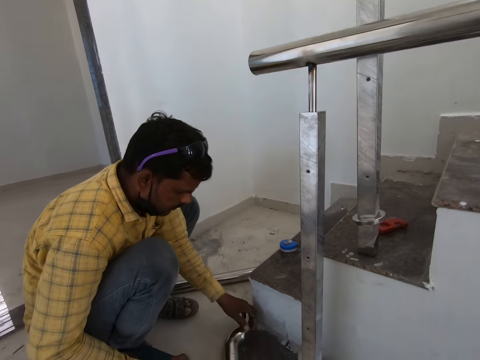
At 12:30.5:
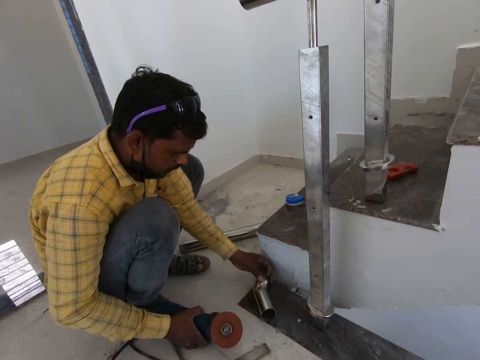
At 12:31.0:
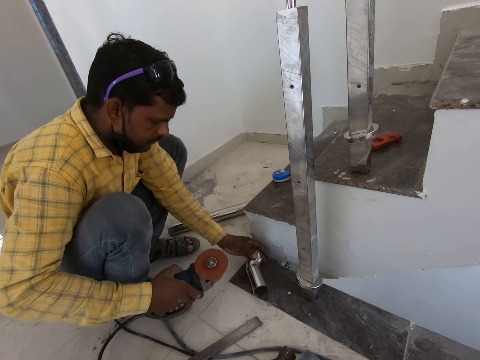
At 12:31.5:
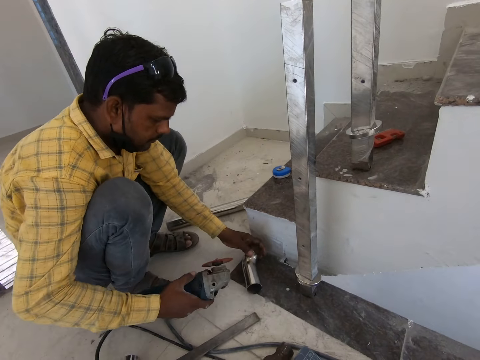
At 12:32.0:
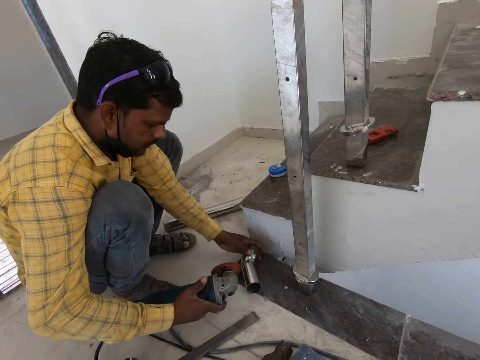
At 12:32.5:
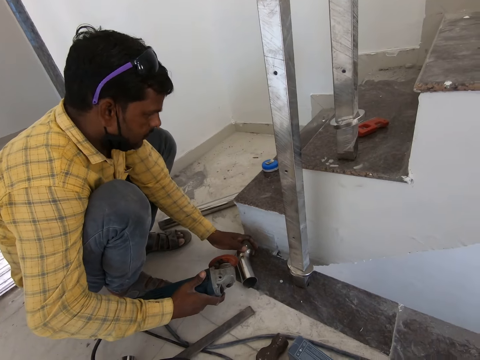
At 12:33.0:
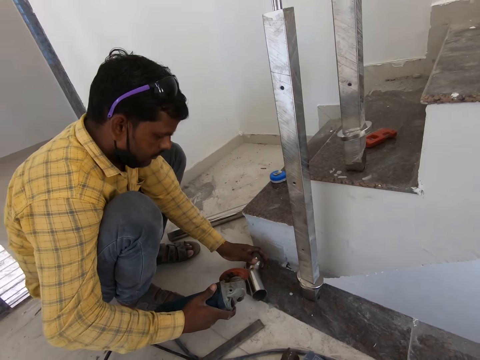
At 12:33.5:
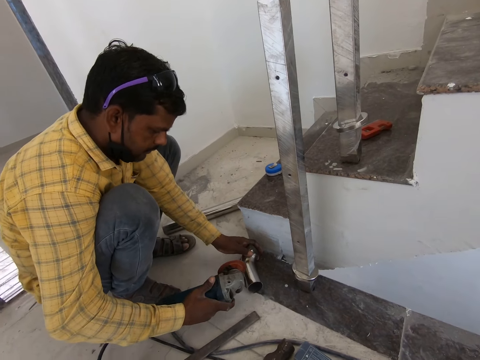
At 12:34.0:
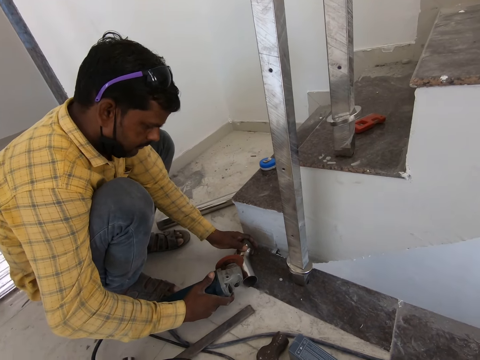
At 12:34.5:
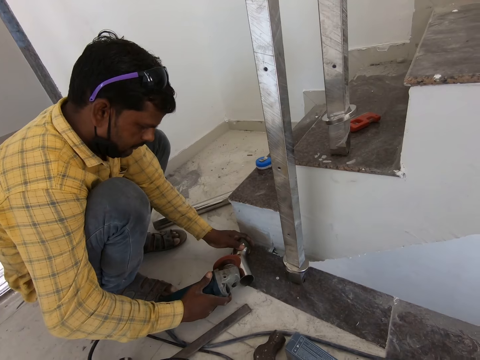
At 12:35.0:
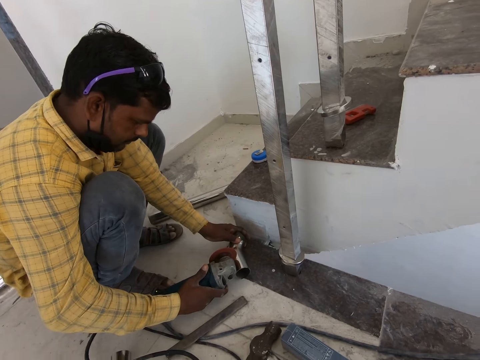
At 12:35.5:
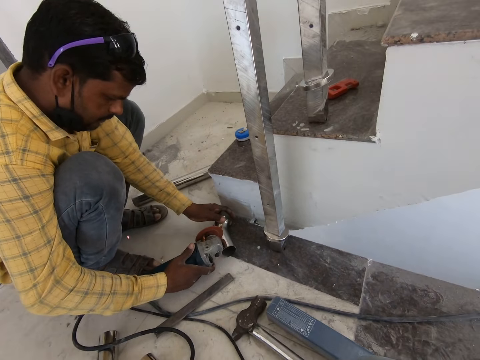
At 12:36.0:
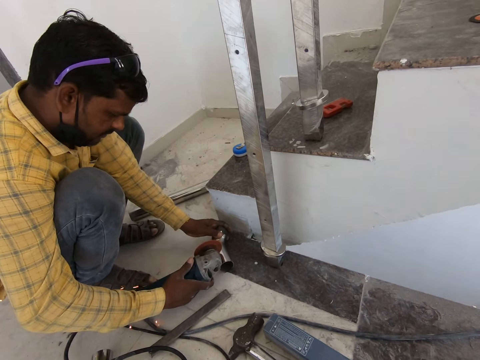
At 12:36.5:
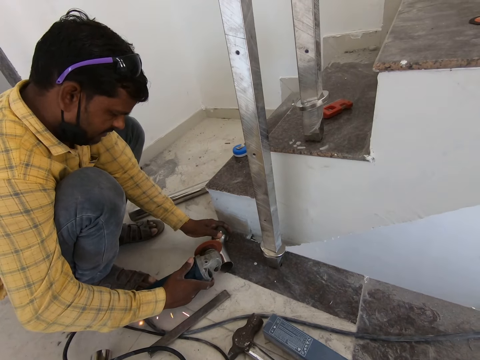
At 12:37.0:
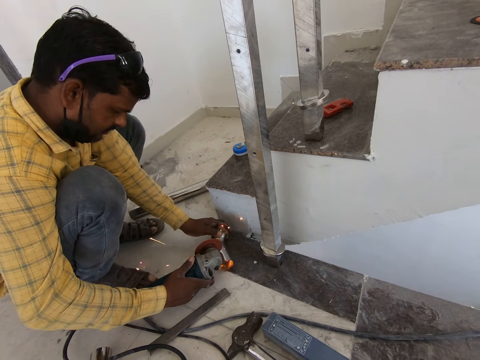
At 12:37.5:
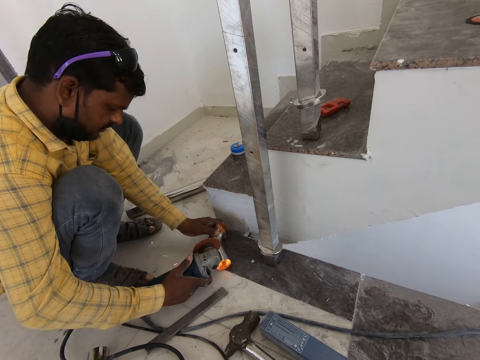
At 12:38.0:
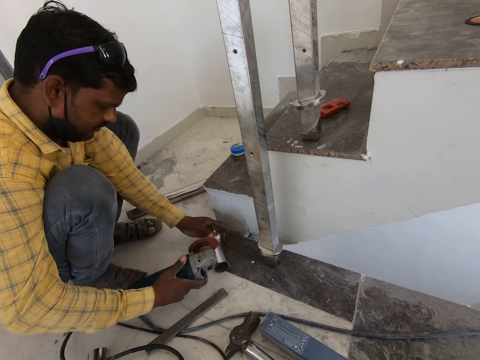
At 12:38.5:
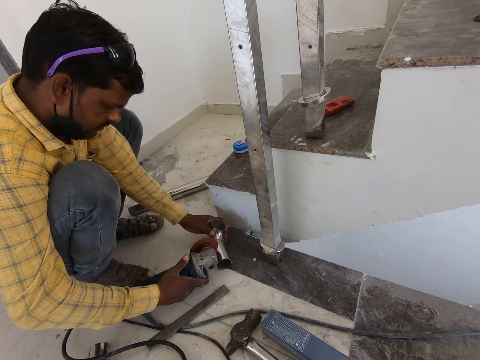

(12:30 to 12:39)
A man holds a piece of metal. The man picks up the grinder. The man turns a machine. The man grinds the metal. The man cuts a piece of metal.

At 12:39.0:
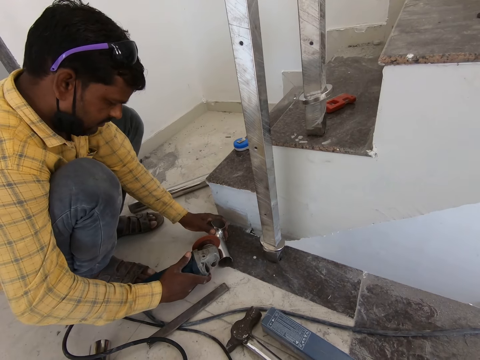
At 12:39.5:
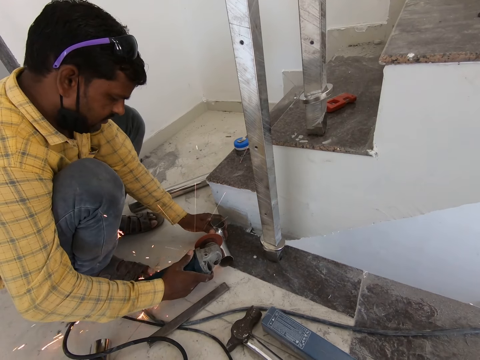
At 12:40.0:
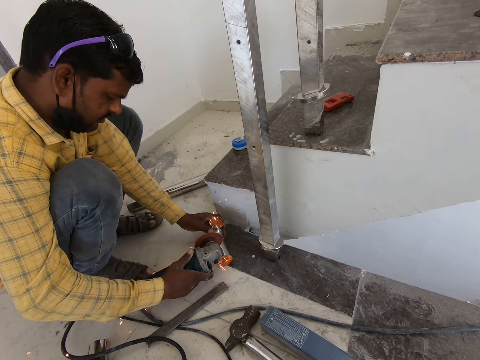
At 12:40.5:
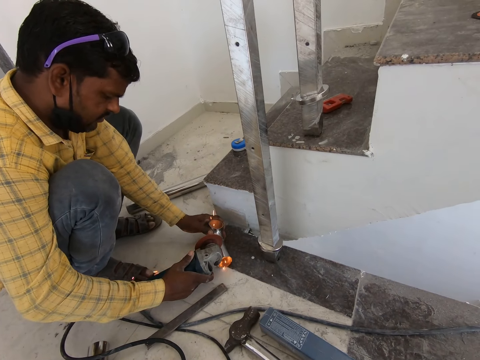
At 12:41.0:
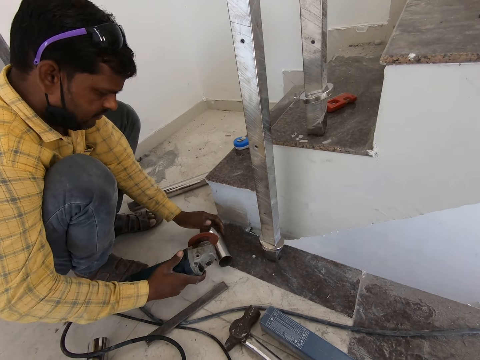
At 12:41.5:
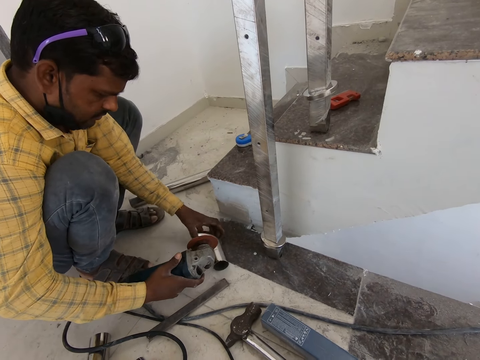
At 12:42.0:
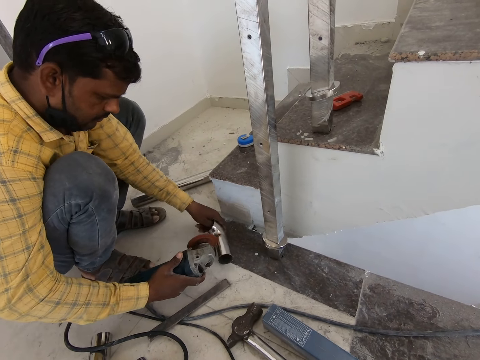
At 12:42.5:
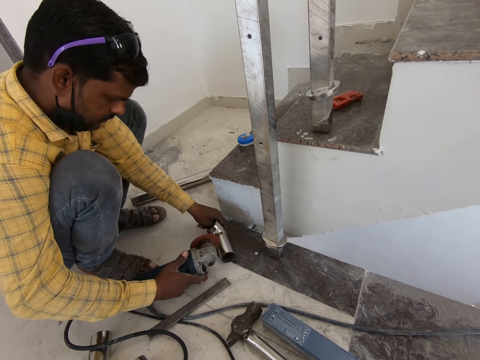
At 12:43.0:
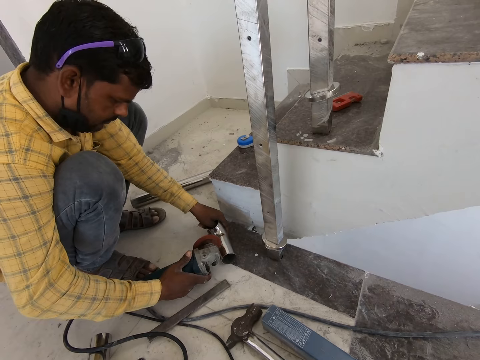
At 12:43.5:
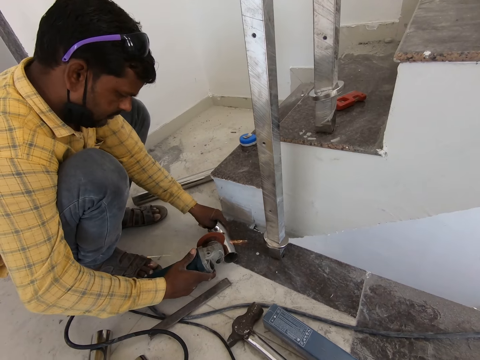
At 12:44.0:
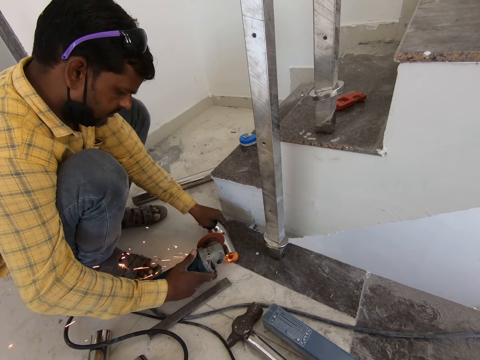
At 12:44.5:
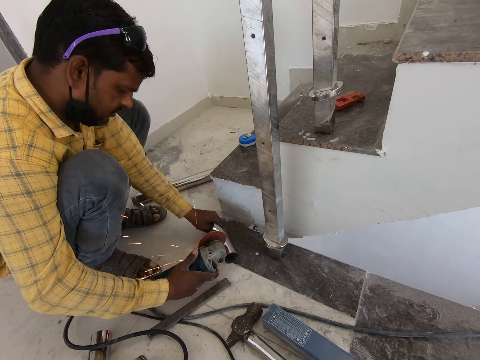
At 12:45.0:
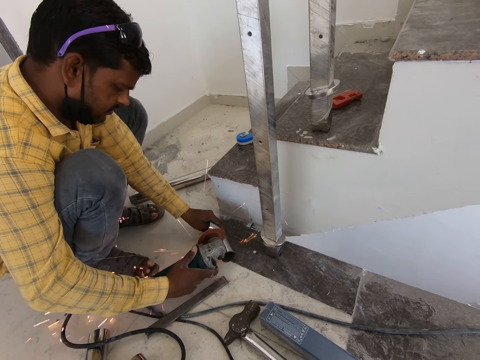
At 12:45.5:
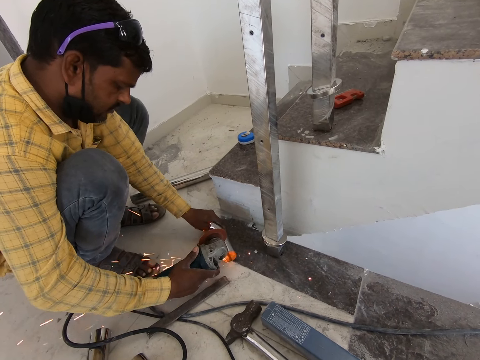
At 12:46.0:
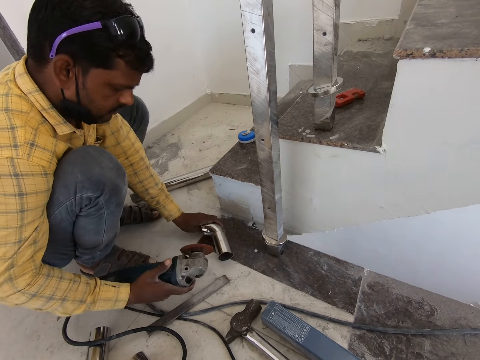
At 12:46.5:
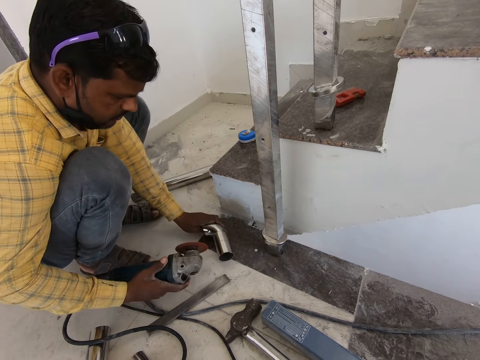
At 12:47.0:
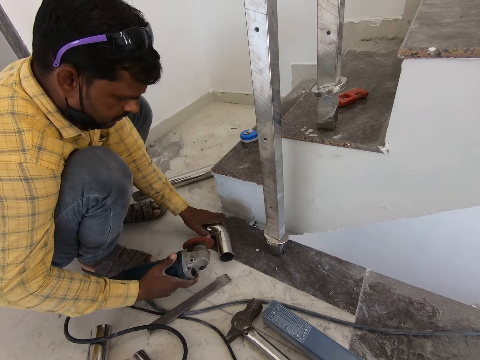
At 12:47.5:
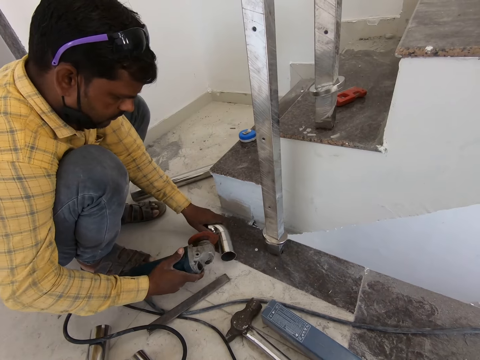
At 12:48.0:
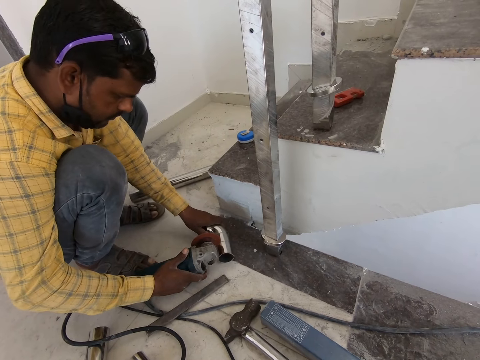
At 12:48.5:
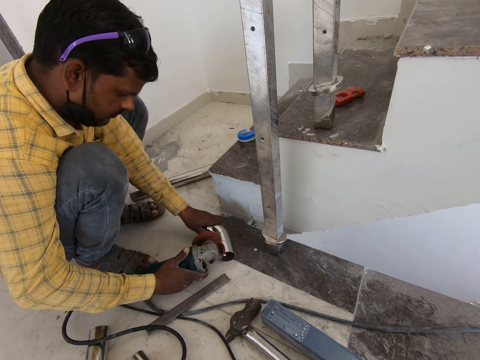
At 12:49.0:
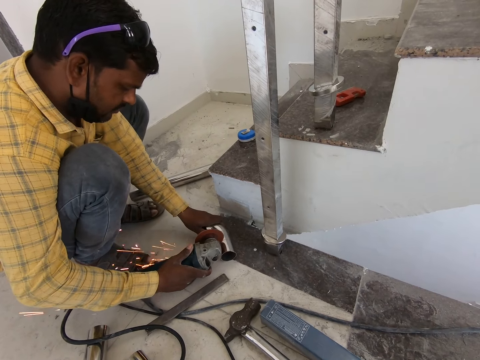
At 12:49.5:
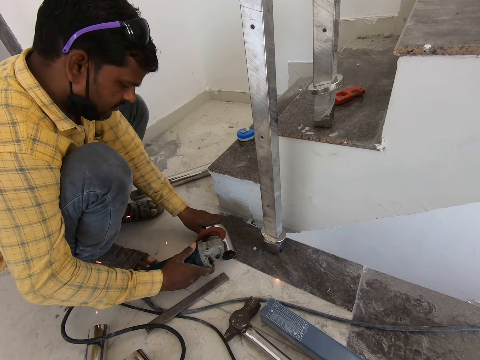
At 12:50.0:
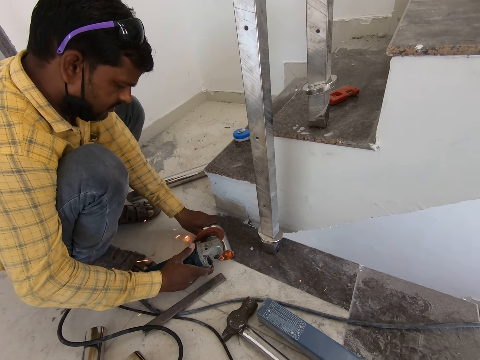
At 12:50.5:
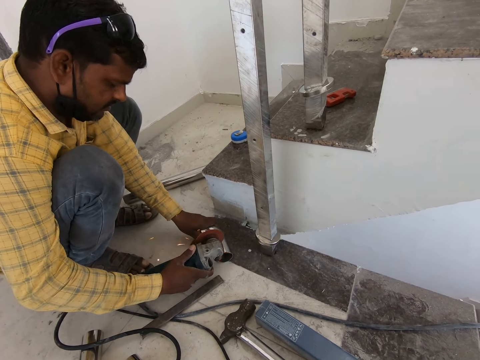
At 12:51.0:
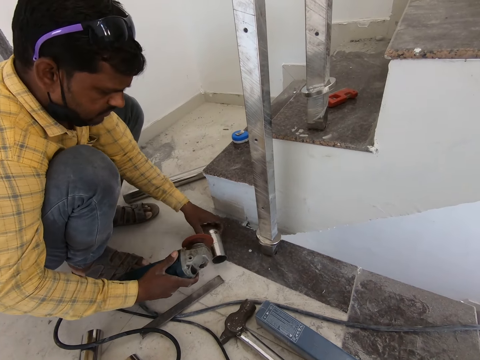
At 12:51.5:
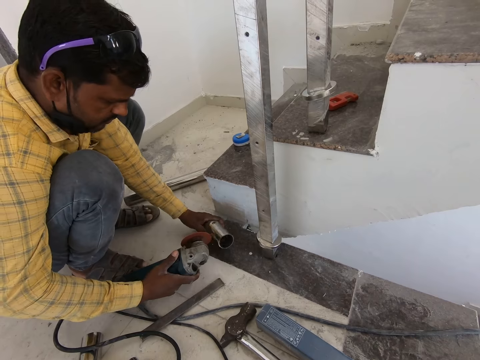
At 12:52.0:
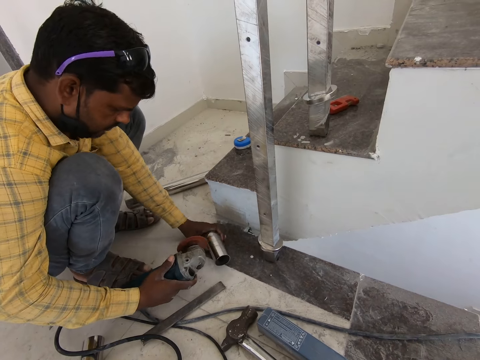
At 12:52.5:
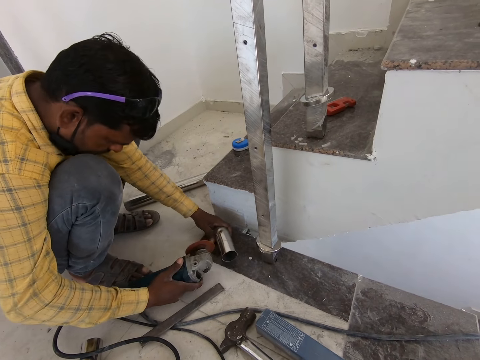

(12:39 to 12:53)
A man turns a piece of metal. The man cuts the piece of metal. The man turns the piece of metal. The man cuts the piece of metal. The man turns the piece of metal.

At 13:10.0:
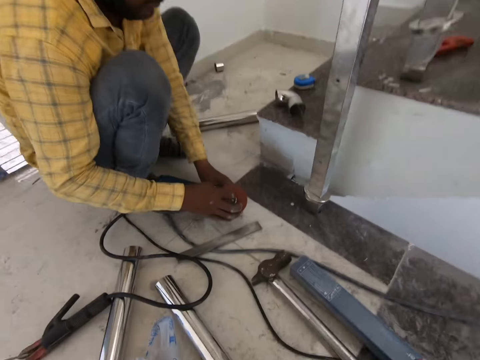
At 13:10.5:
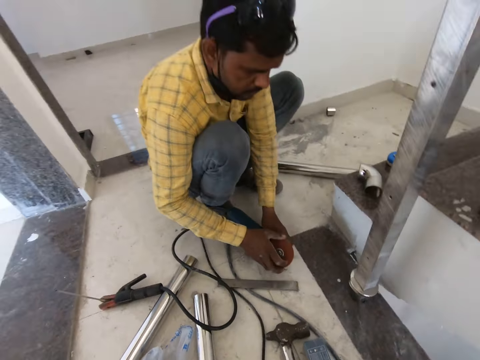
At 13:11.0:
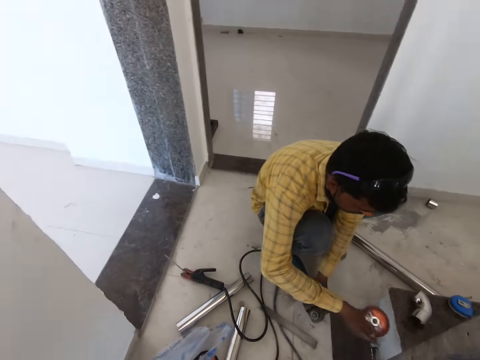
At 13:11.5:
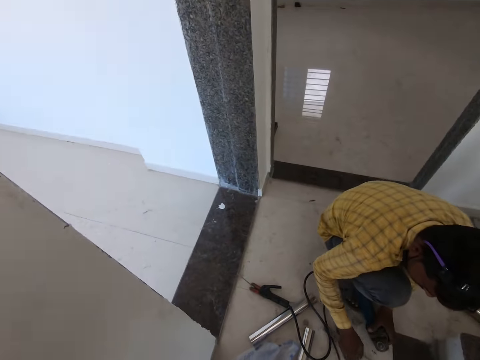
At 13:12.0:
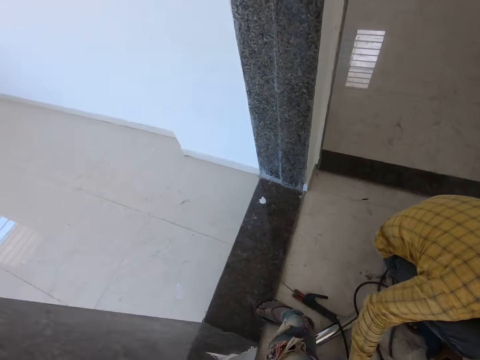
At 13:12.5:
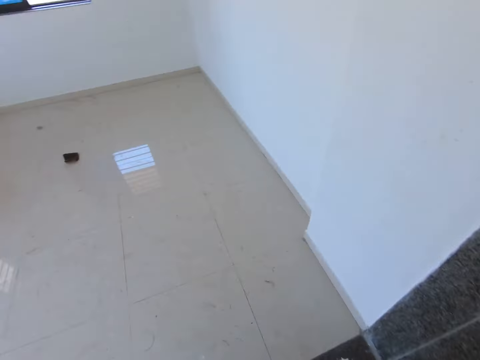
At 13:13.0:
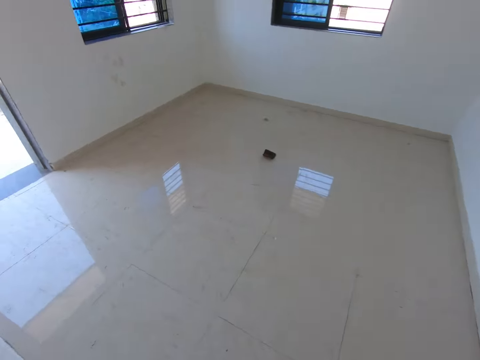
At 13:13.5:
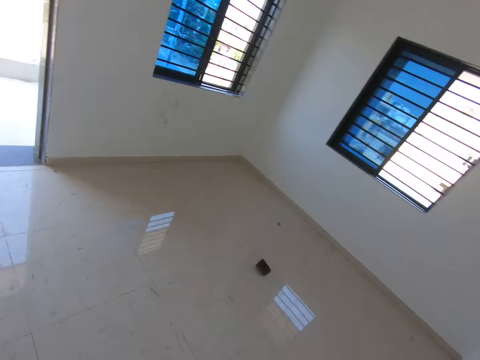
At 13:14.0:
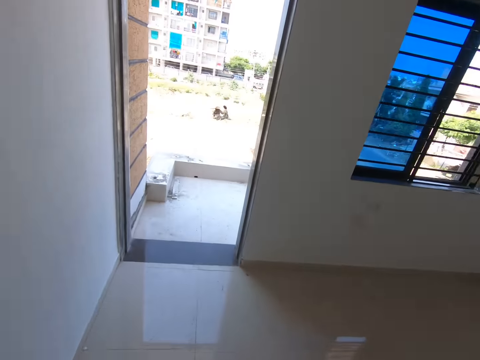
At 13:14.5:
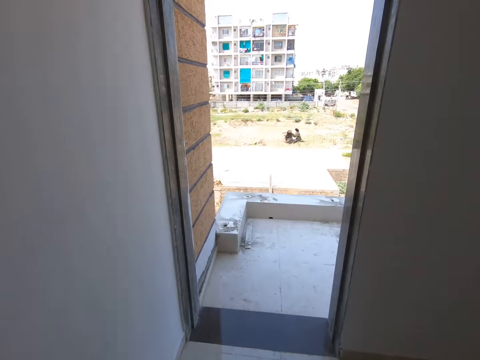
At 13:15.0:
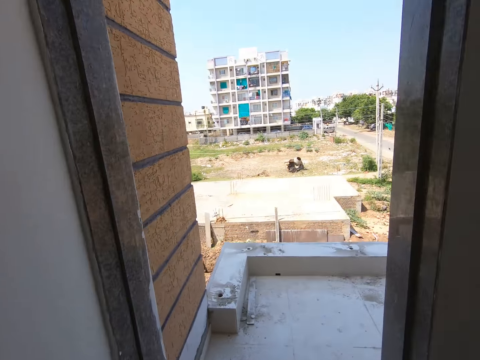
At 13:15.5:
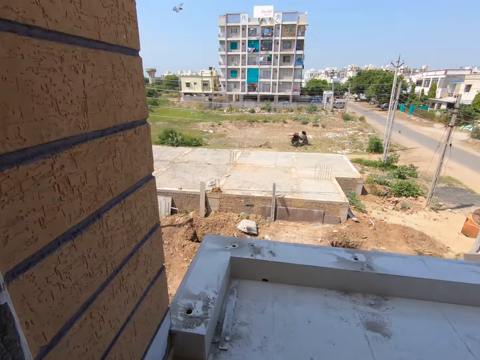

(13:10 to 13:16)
A man removes the cutter. The camera wearer looks at the man. They look around the room. They walk in an empty room. They walk through the room.
